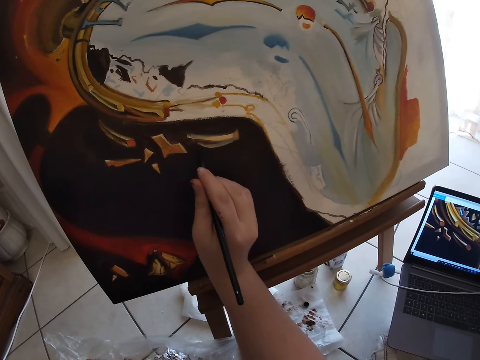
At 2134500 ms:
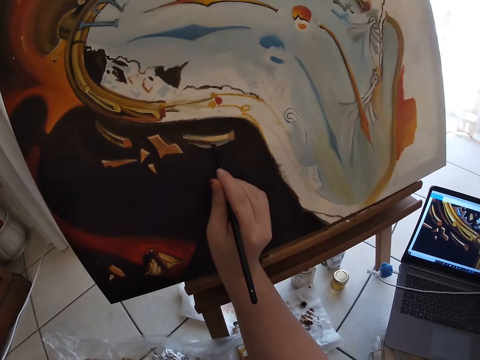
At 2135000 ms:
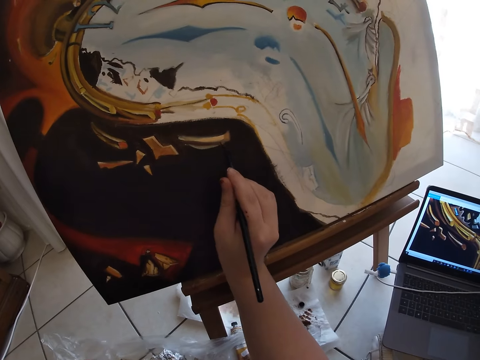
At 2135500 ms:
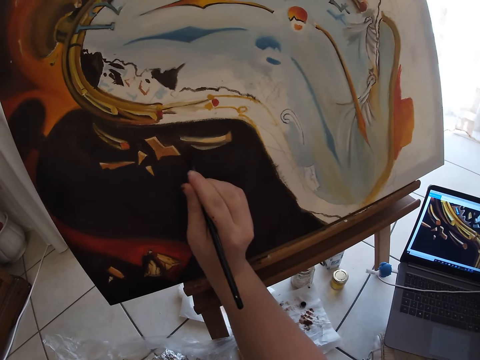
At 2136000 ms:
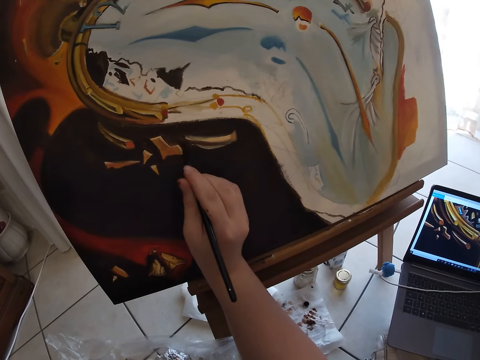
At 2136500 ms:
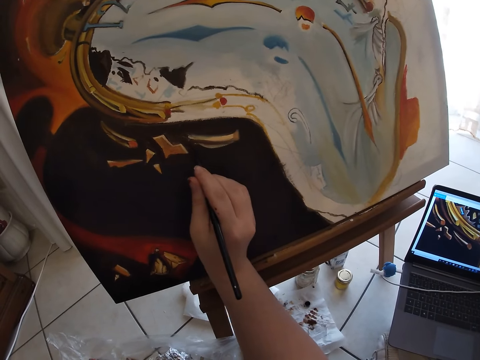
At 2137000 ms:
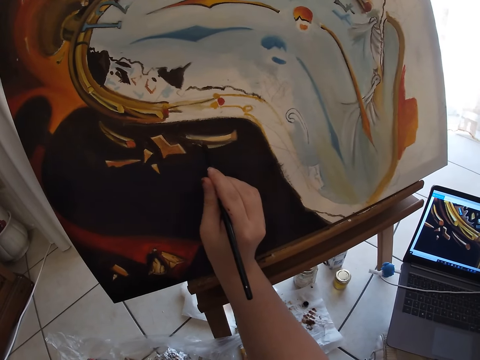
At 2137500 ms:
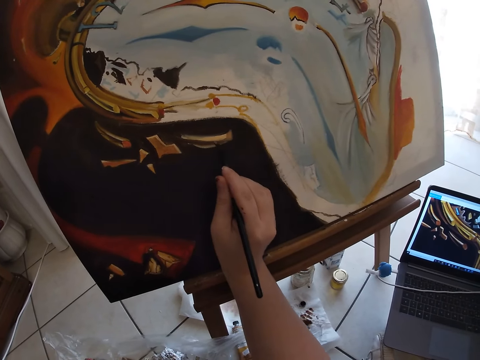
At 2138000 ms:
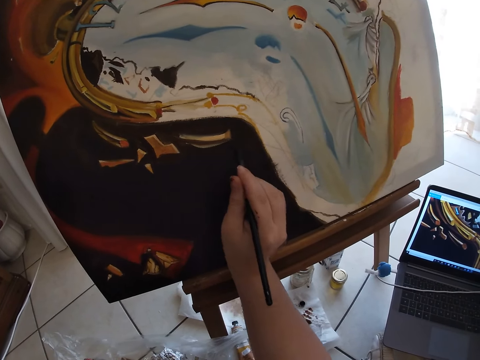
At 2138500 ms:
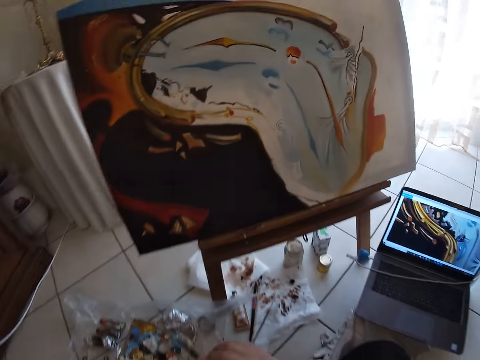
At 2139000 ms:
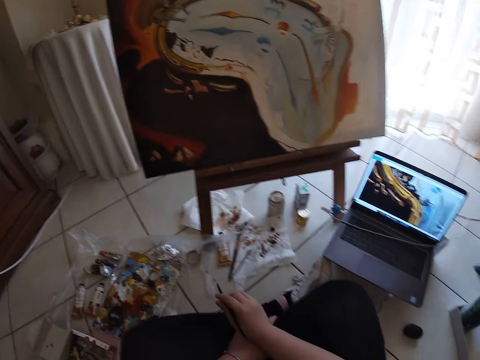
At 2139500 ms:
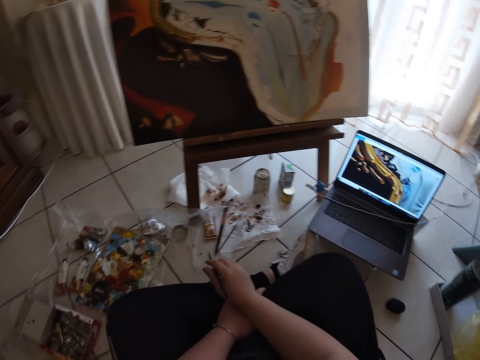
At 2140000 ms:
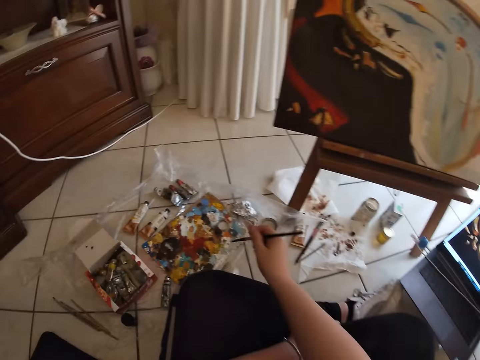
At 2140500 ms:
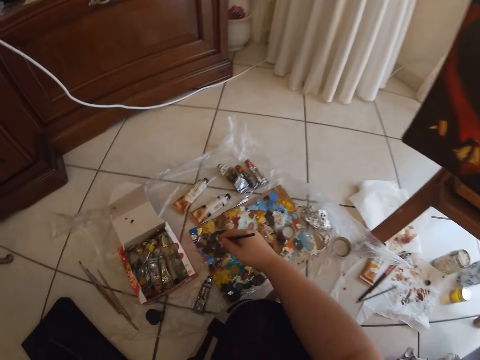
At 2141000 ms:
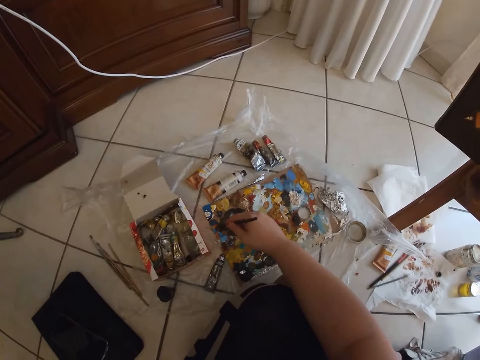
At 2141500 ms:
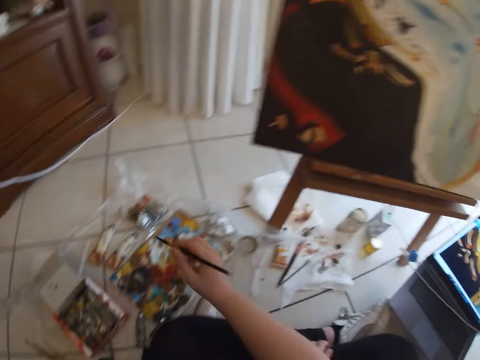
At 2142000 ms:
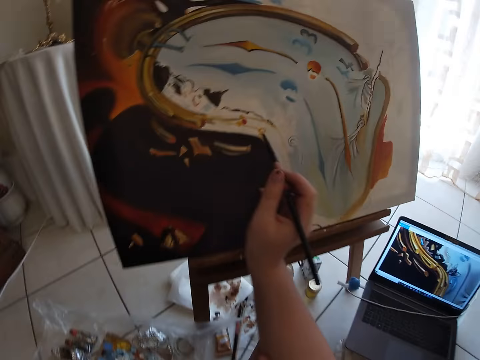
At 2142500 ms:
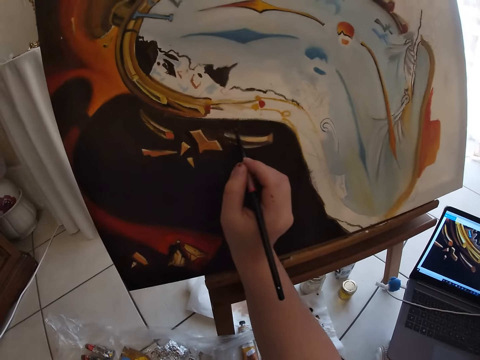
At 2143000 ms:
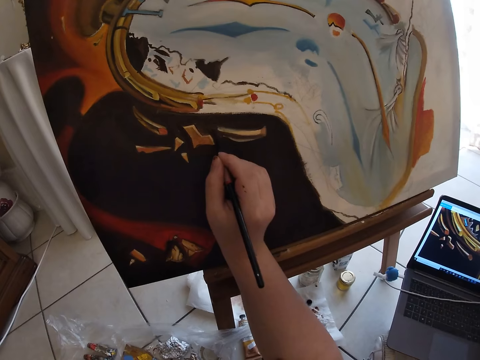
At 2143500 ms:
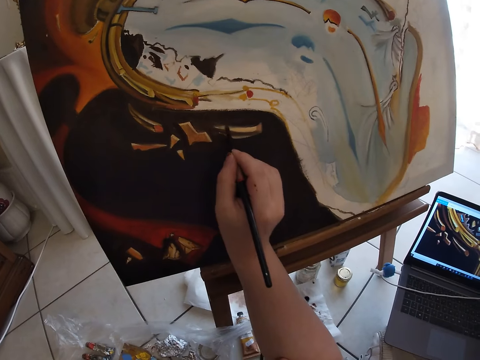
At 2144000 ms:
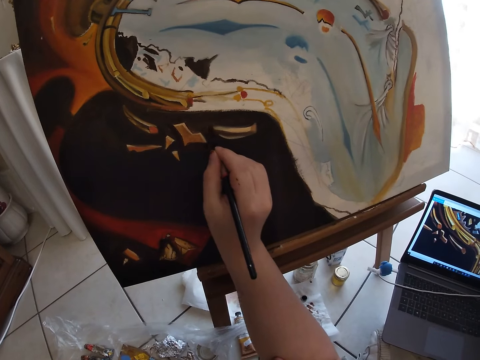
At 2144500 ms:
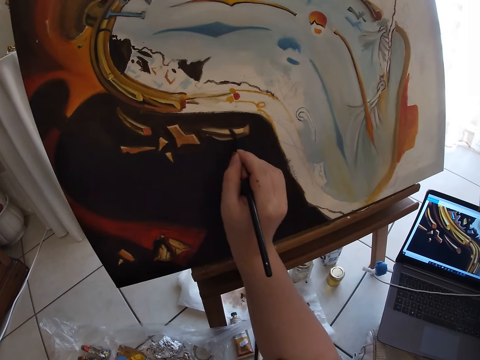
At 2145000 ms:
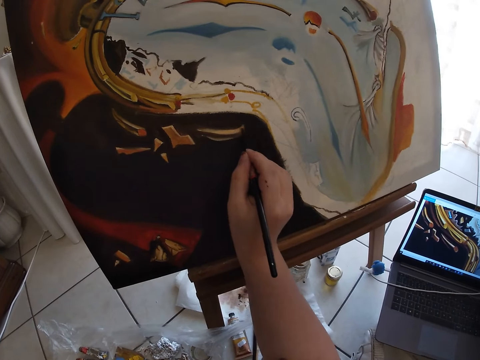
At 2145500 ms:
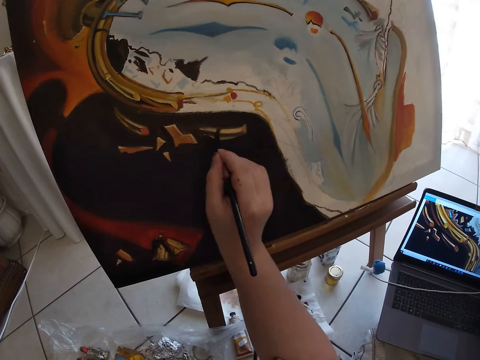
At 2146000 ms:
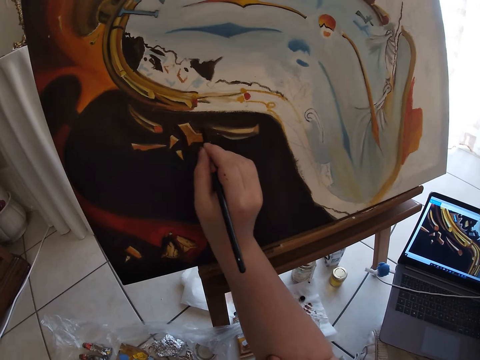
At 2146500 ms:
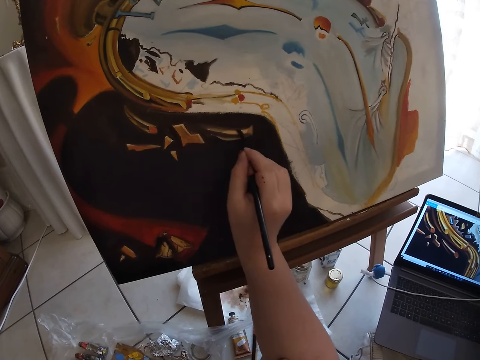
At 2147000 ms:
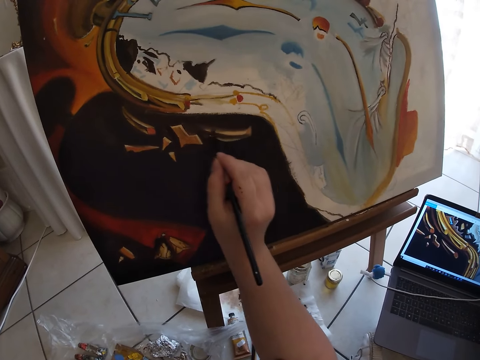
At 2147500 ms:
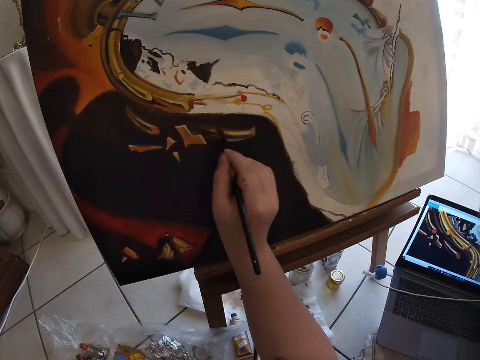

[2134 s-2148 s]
The camera wearer removes the paint brush from the painting. He dips the painting brush in his right hand on the paint on the floor. He removes the paint brush from the paint. He paints wall art on the table with the painting brush in his right hand.

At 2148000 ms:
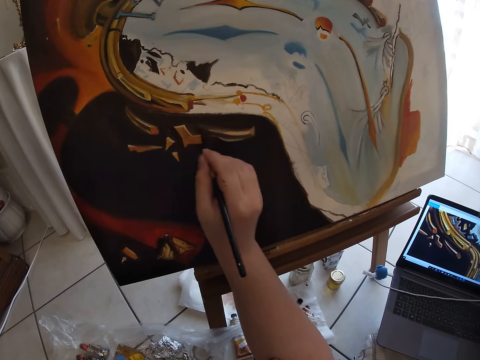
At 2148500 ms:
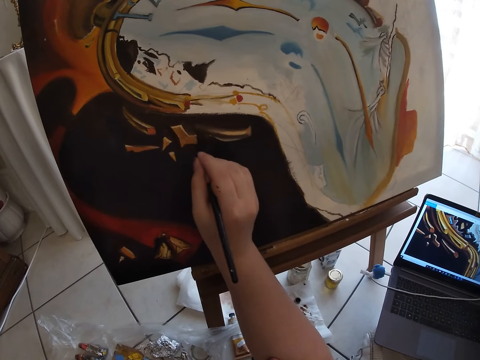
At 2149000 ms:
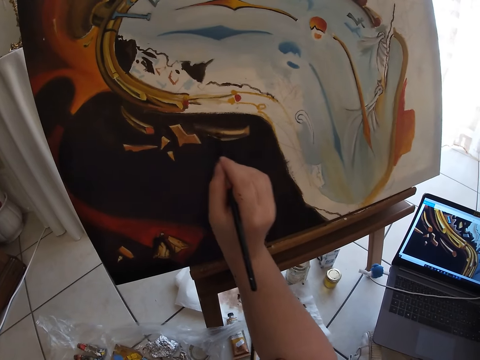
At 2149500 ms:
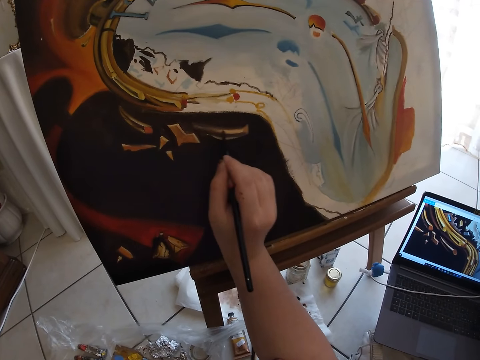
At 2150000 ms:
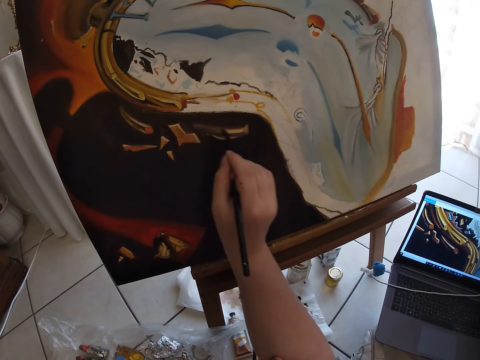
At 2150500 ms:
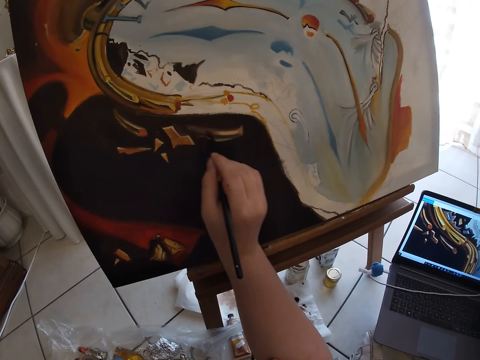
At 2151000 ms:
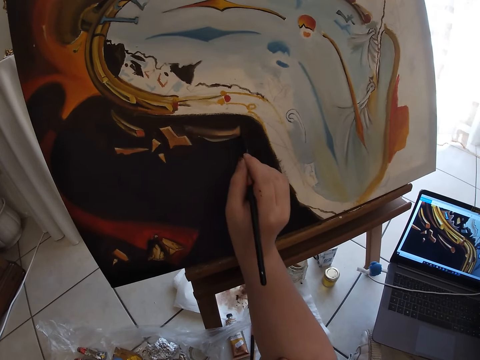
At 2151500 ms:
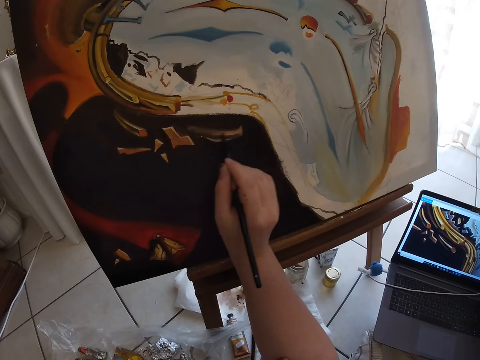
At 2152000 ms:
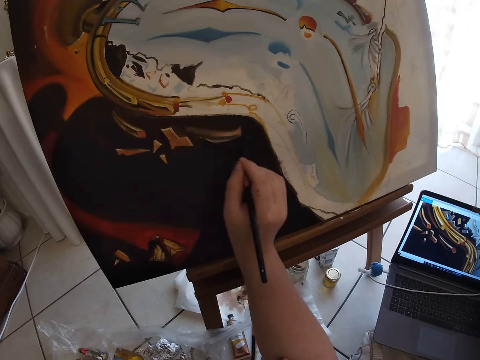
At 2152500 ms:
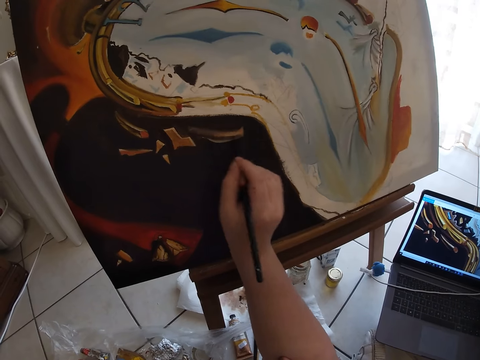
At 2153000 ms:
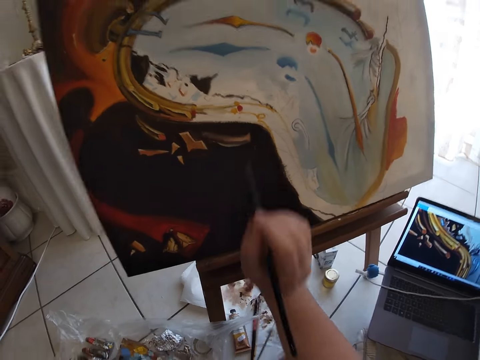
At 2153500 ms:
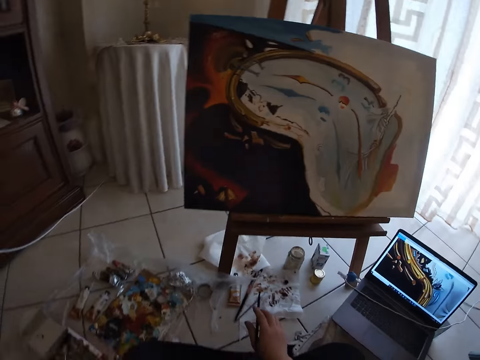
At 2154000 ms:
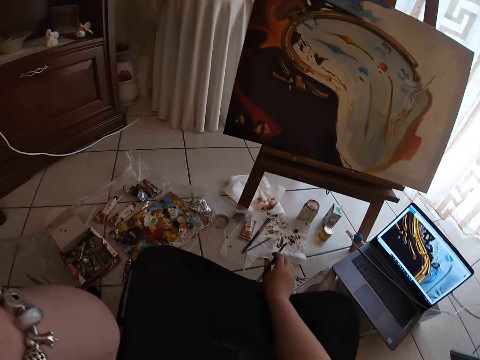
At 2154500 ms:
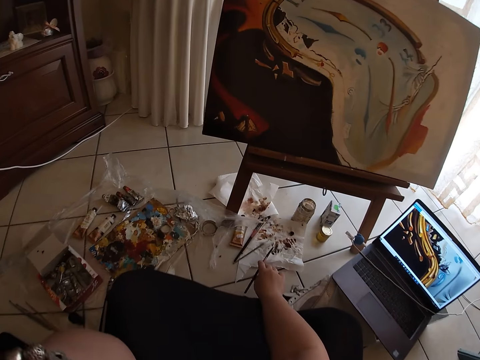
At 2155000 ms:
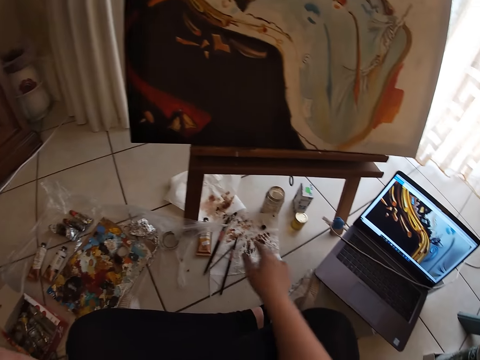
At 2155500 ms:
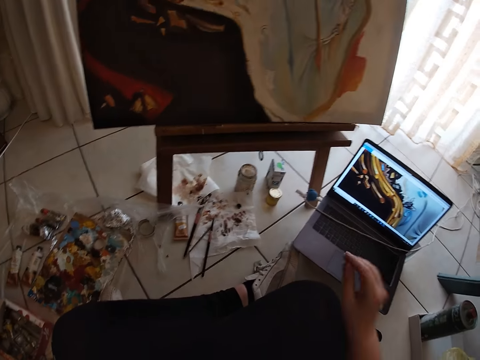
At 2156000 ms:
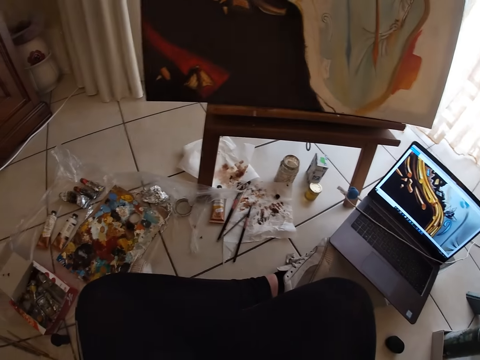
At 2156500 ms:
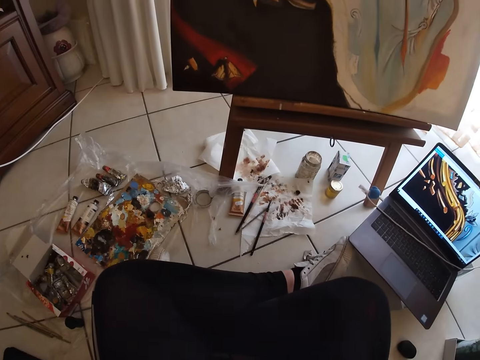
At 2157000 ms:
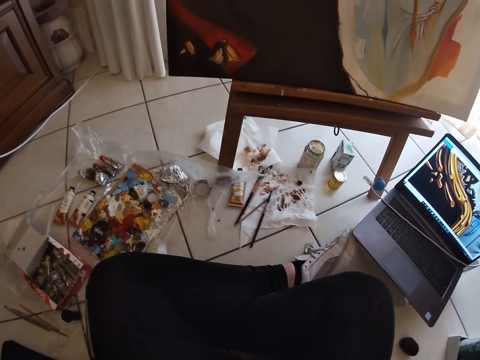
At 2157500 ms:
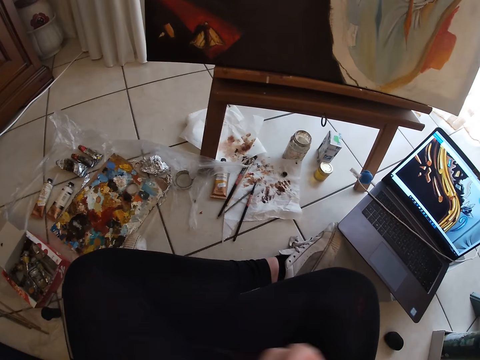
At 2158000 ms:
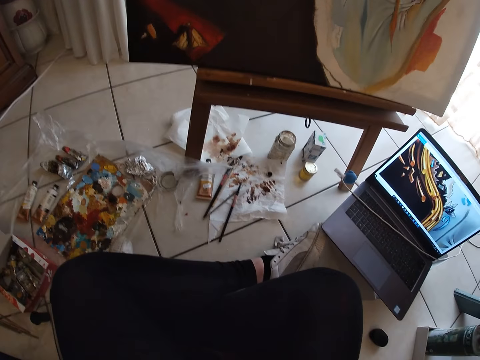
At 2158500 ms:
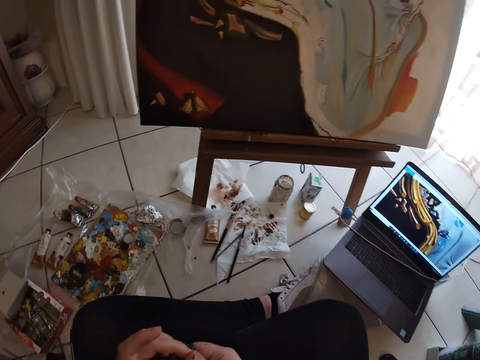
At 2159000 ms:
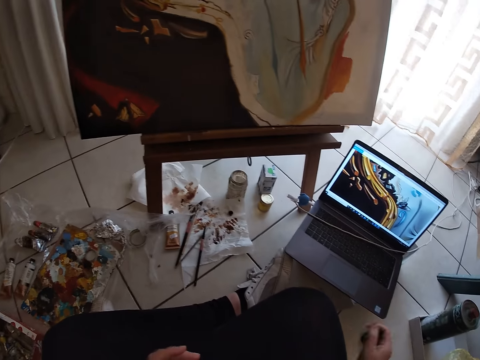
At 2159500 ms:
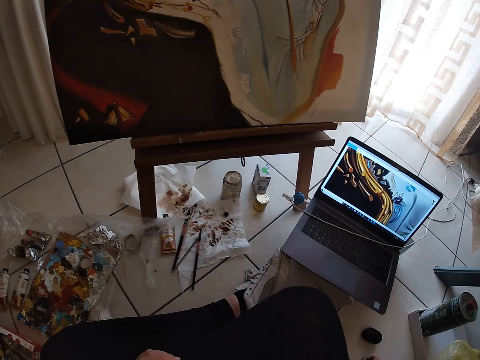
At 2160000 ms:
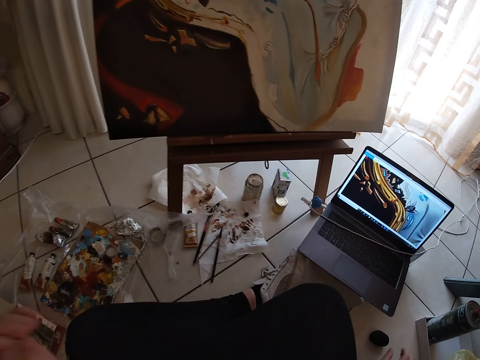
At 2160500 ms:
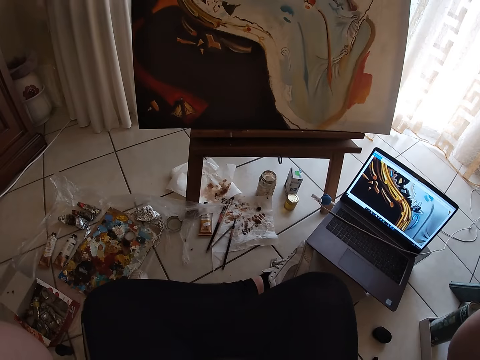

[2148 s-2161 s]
The camera wearer removes the paint brush from the painting. He drops the painting brush in his right hand on a piece of paper on the floor. He raises his hand.
